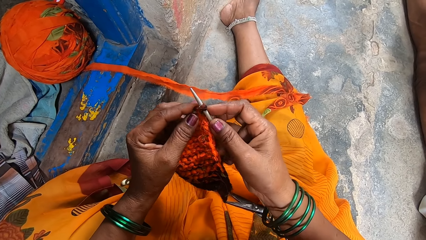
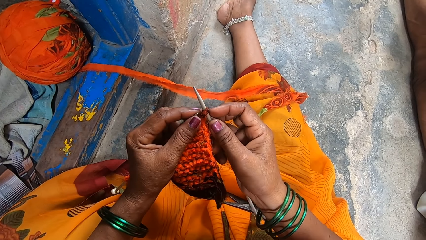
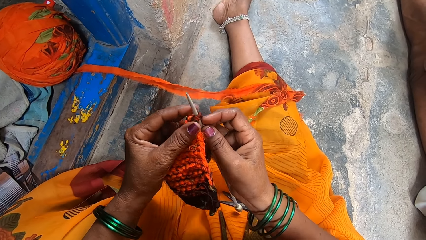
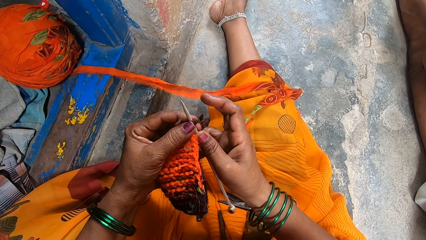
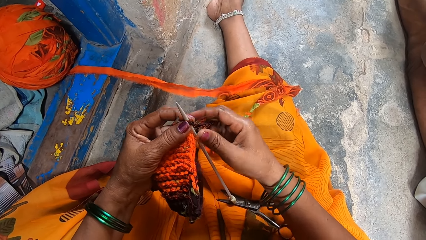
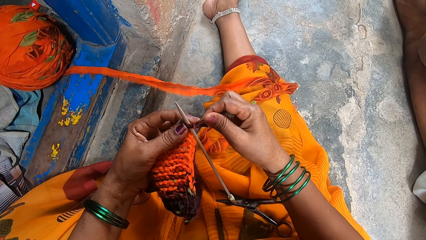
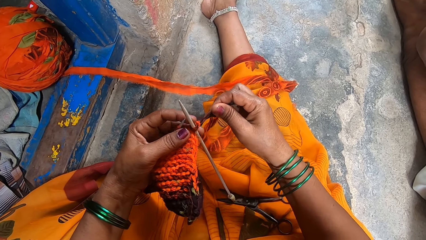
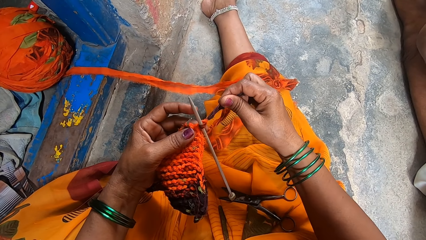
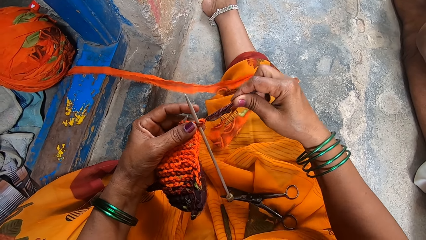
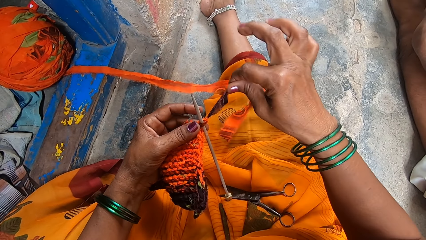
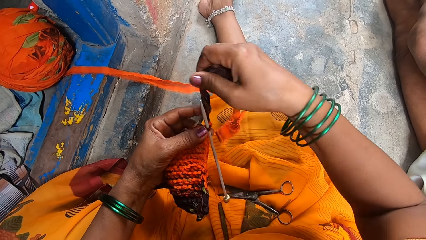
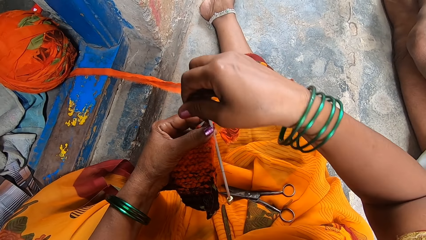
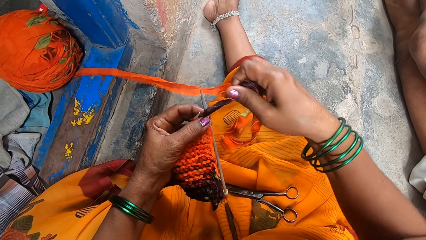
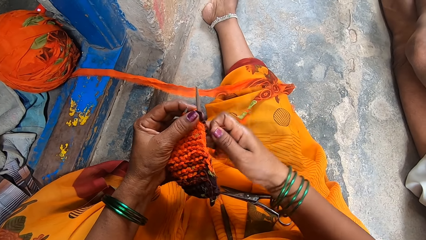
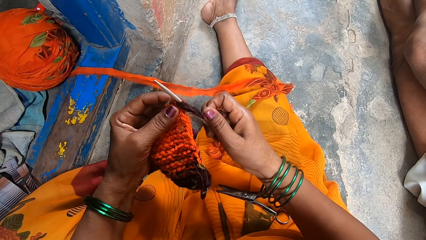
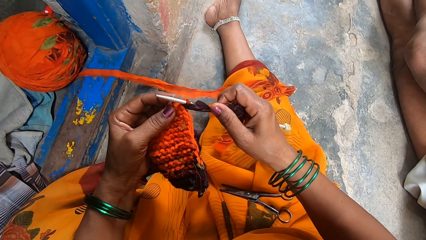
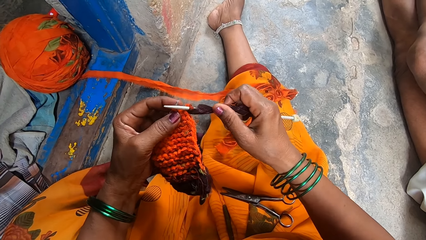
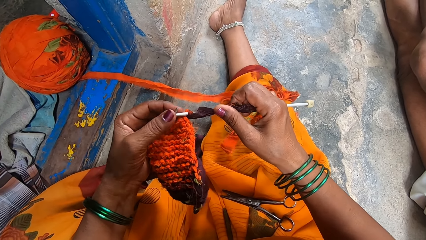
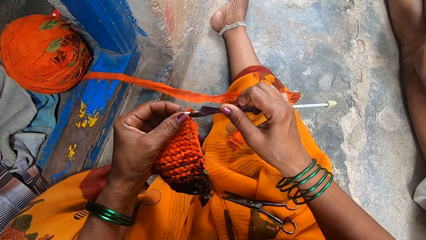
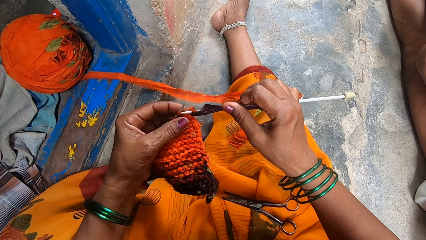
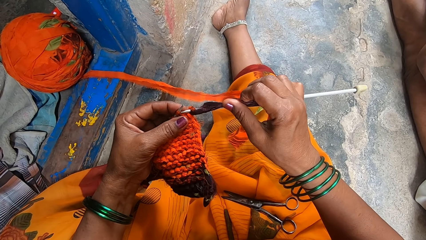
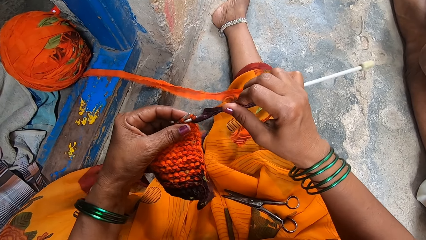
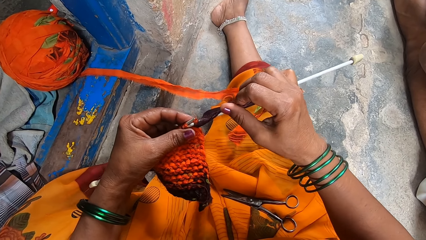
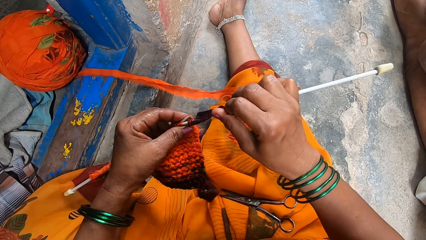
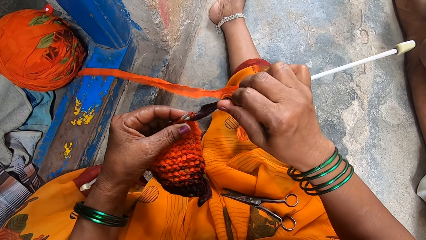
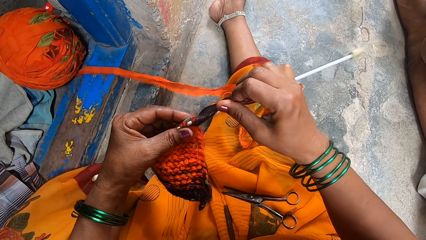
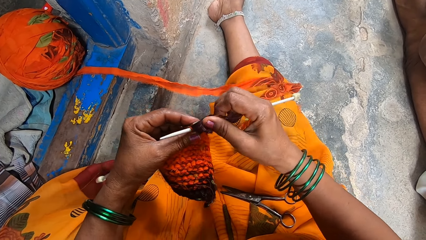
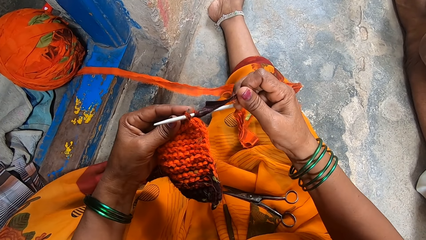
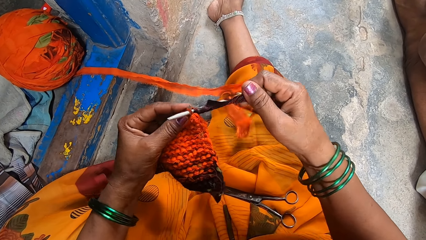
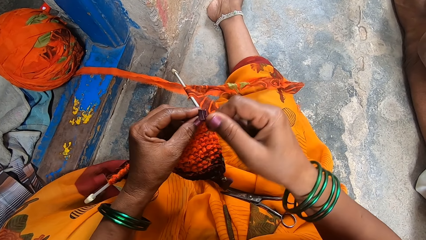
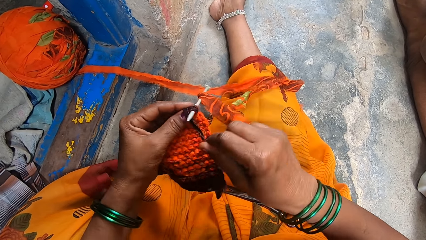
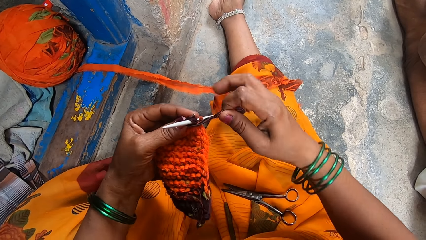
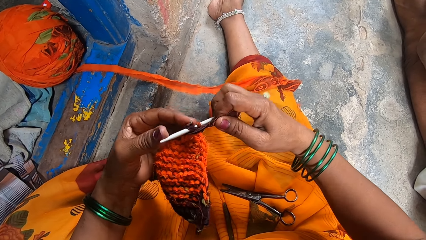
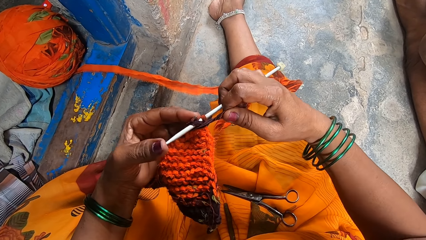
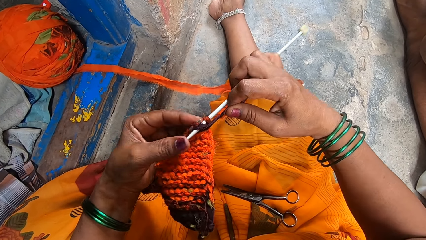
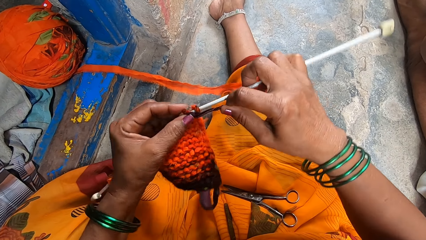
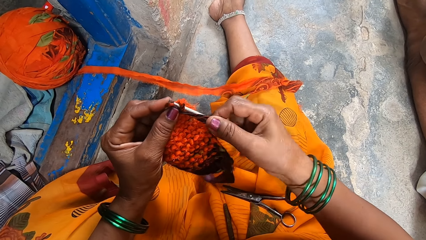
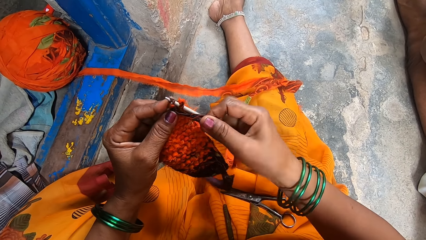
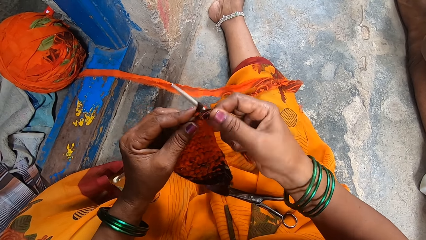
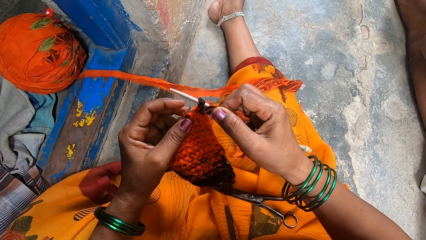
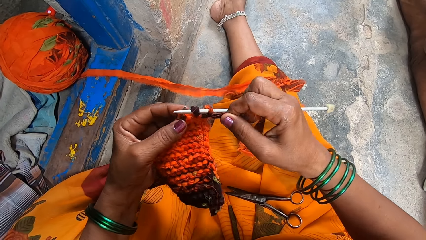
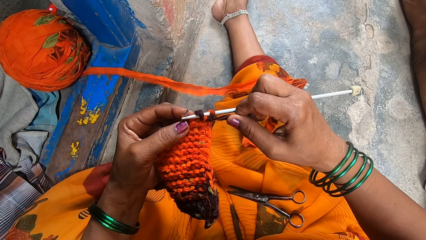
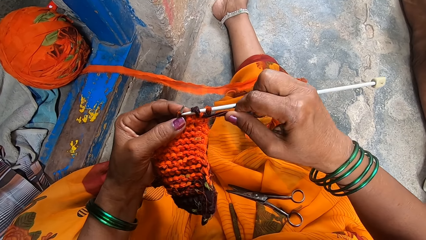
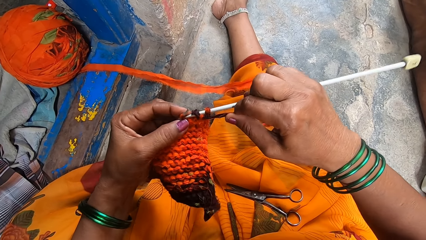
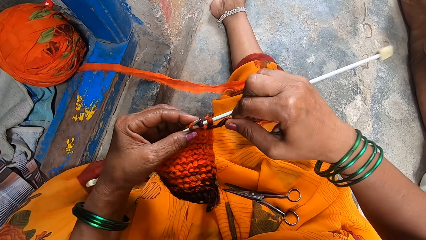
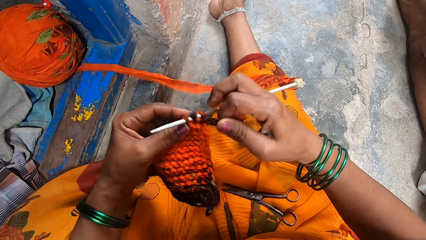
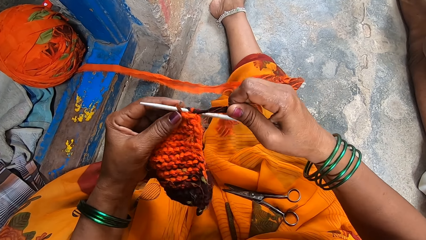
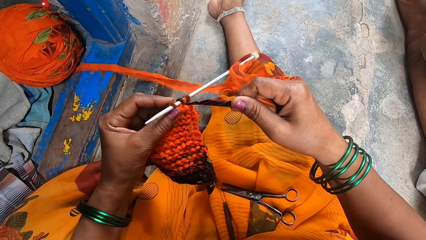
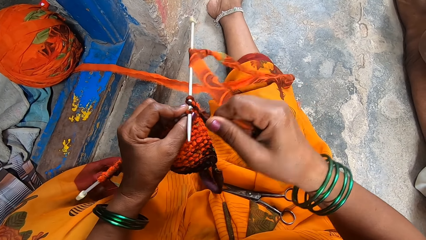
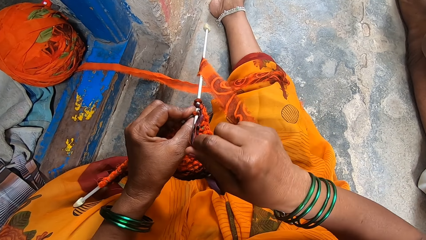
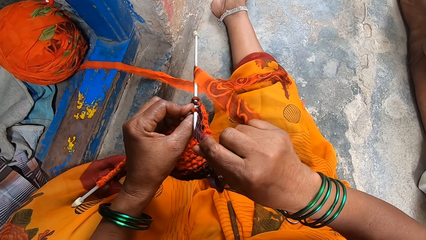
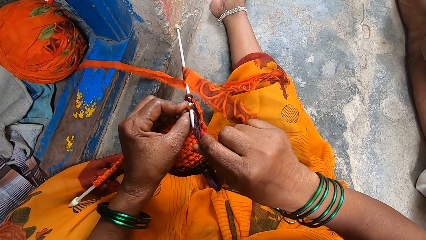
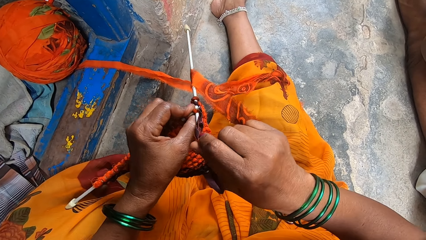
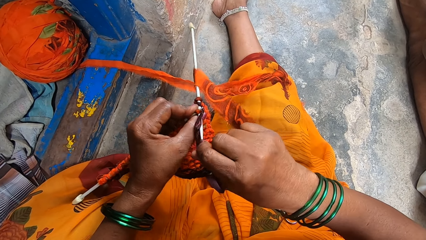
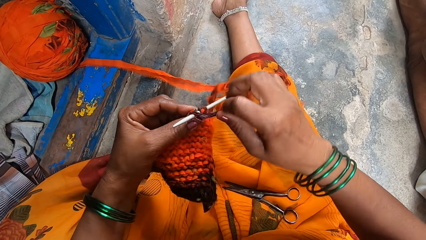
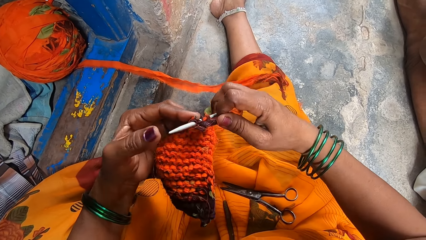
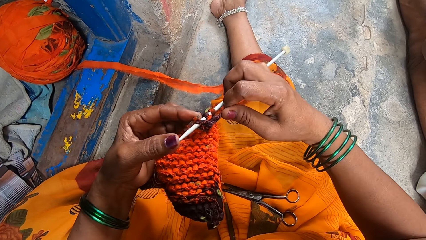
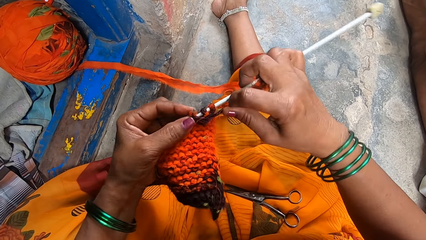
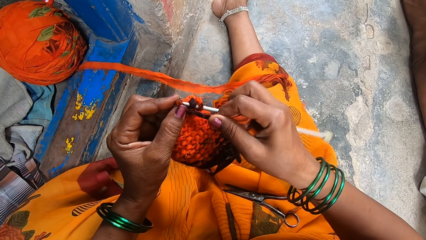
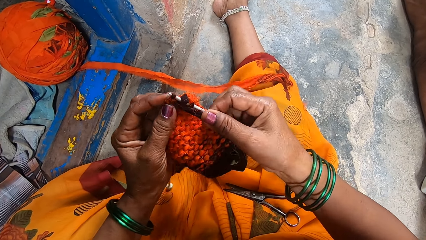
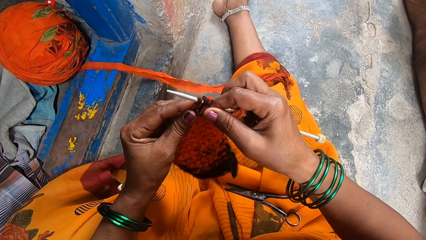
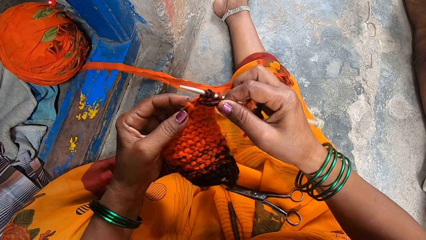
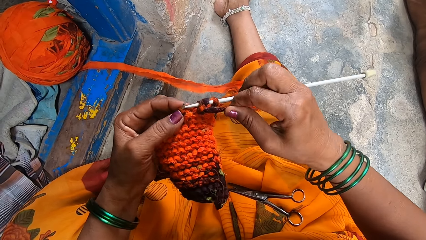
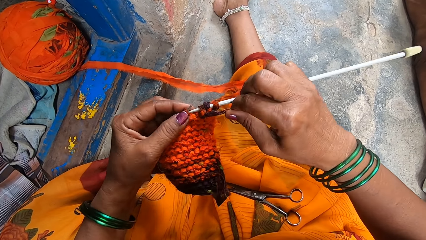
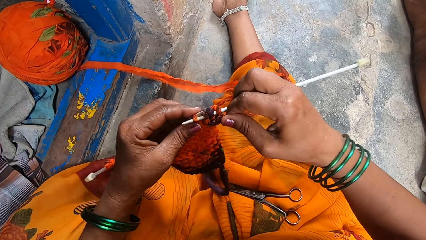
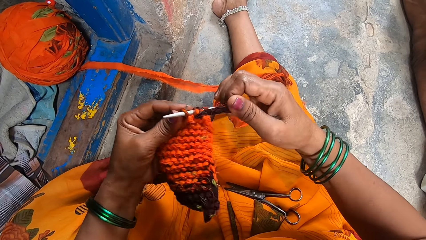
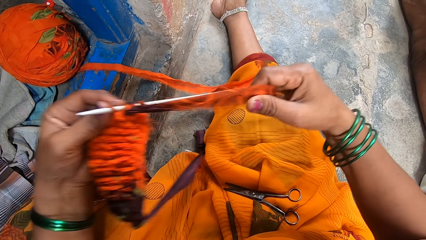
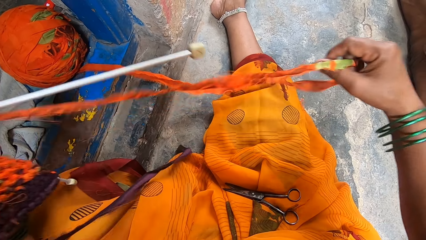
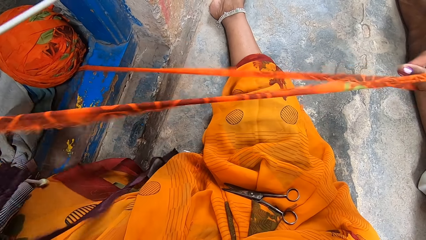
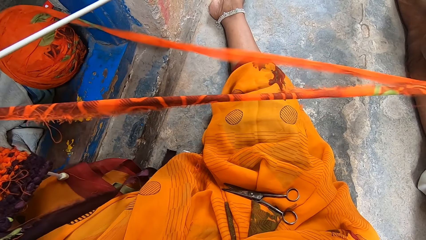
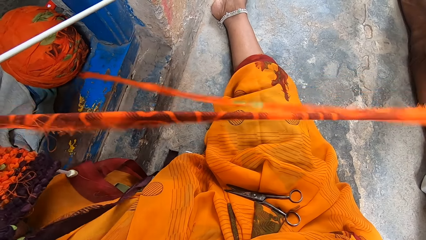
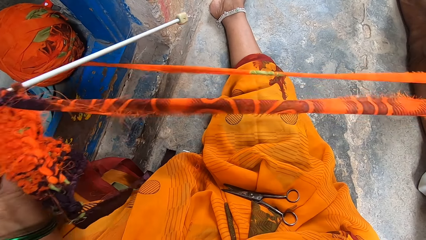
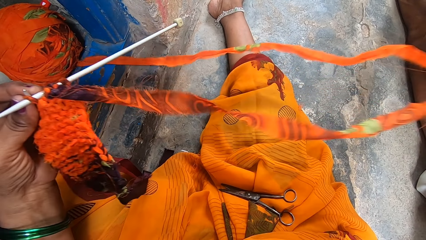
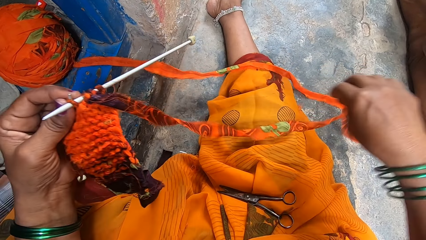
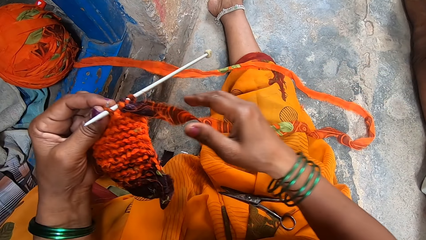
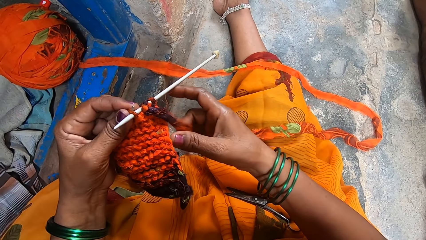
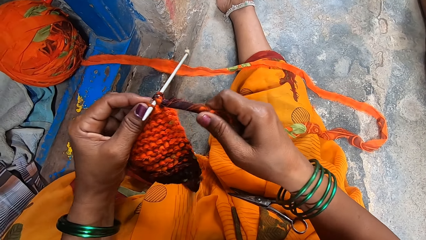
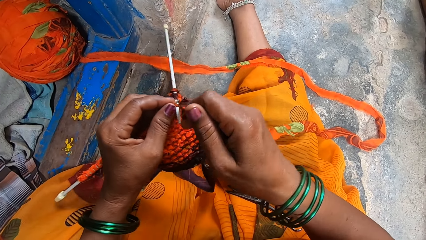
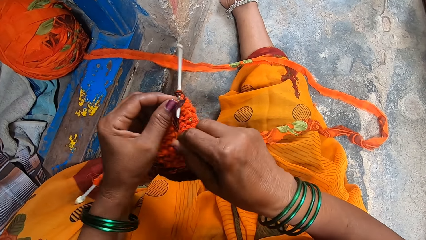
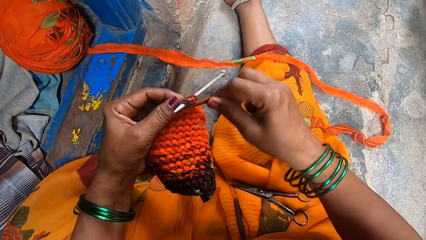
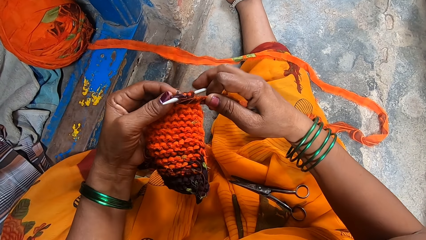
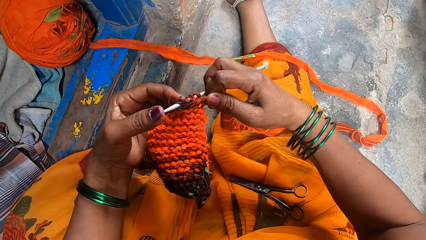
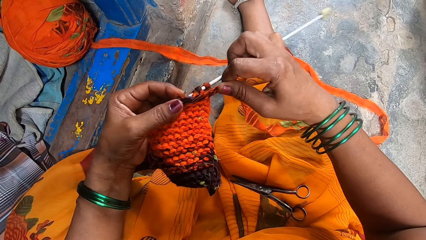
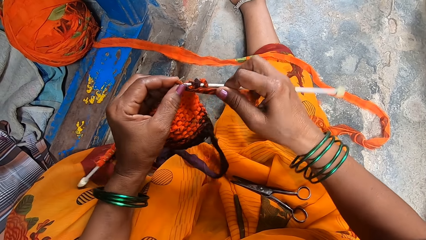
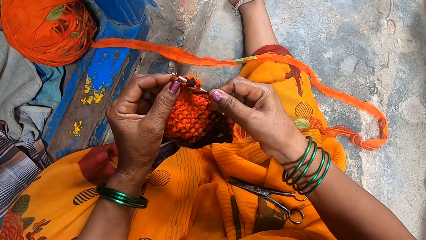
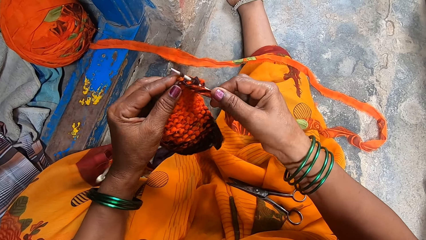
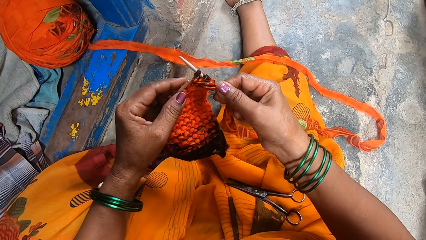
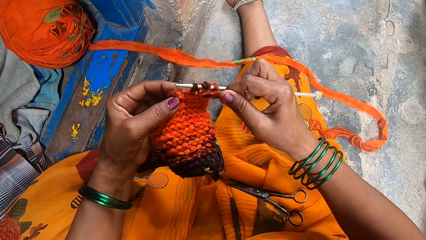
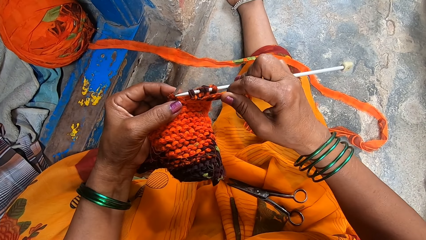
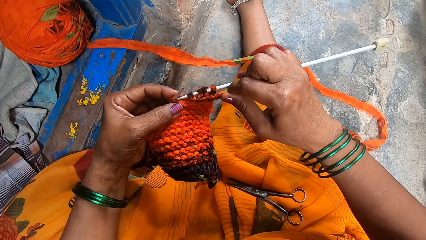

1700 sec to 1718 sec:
The camera wearer knits clothing with needles. They stretch the thread.
